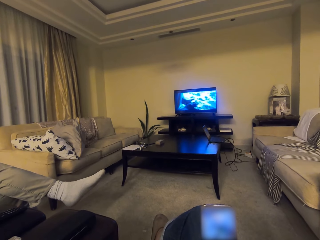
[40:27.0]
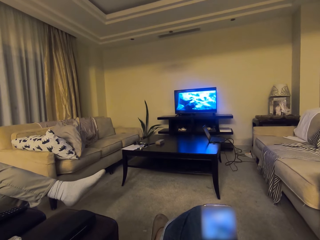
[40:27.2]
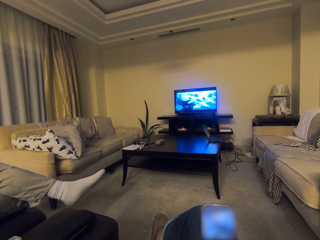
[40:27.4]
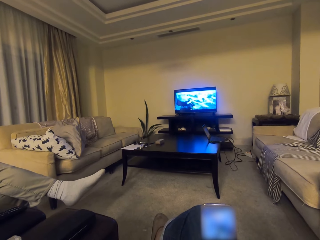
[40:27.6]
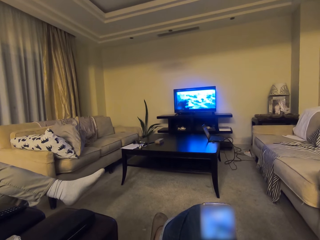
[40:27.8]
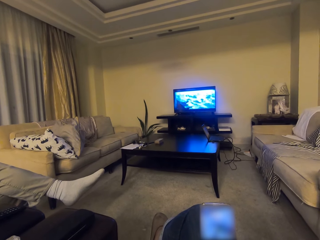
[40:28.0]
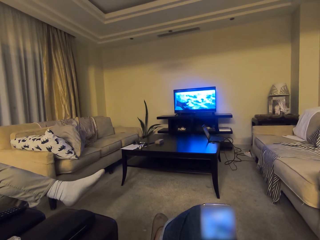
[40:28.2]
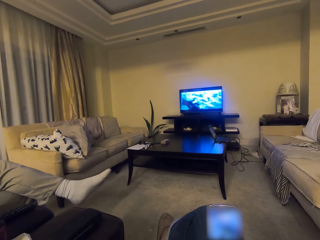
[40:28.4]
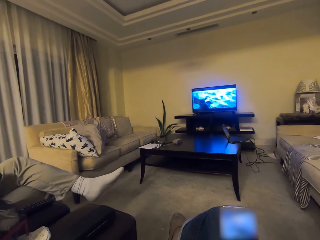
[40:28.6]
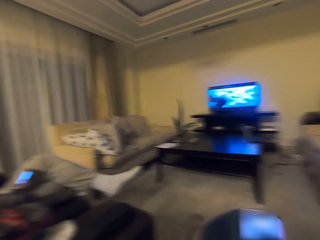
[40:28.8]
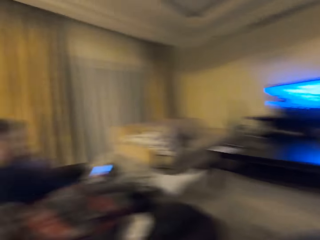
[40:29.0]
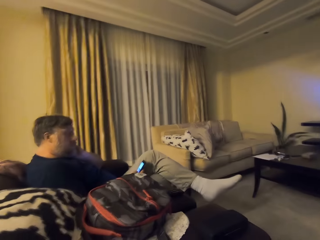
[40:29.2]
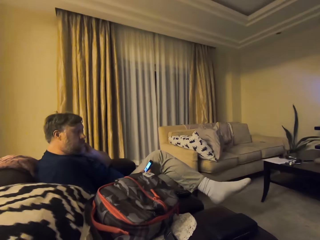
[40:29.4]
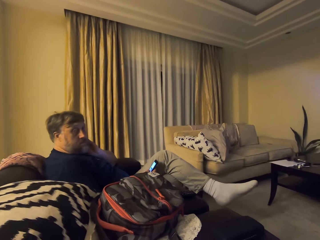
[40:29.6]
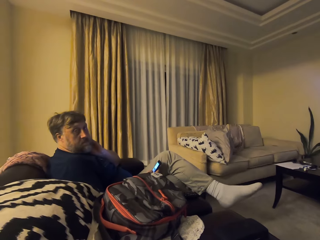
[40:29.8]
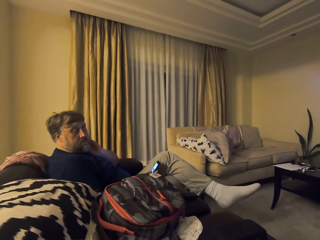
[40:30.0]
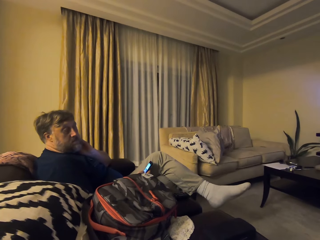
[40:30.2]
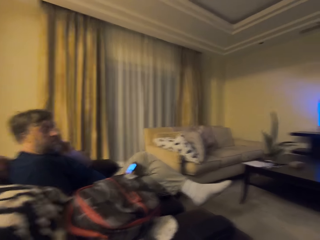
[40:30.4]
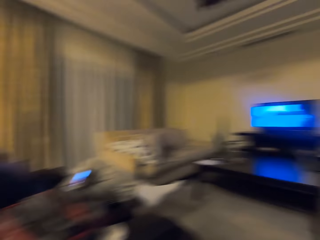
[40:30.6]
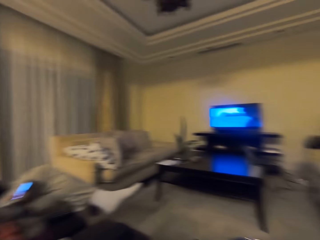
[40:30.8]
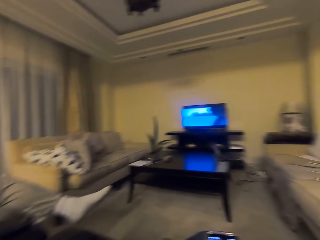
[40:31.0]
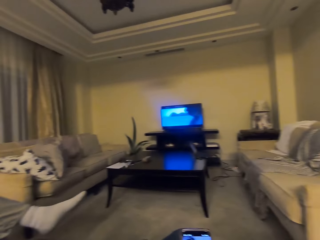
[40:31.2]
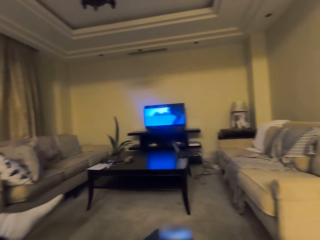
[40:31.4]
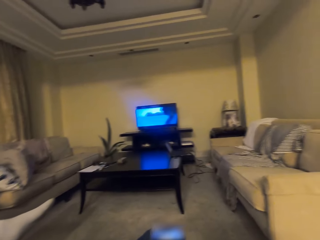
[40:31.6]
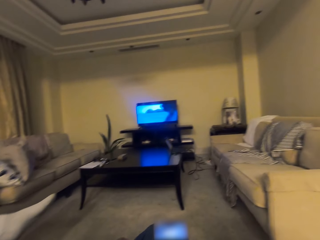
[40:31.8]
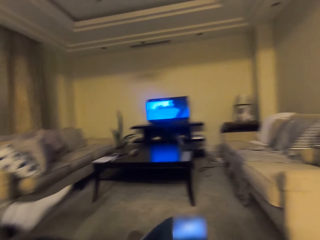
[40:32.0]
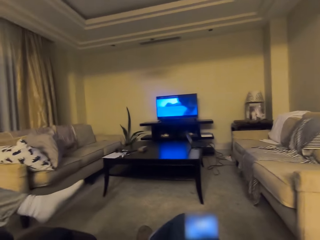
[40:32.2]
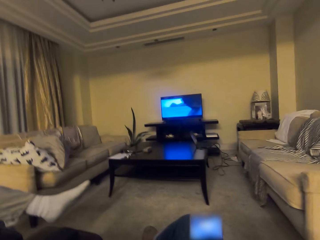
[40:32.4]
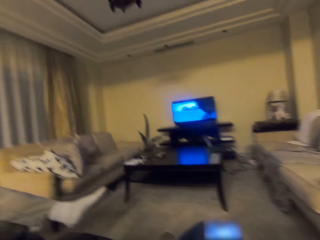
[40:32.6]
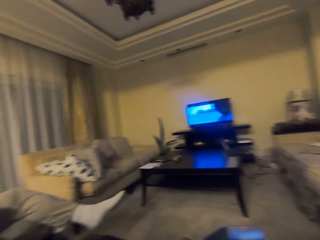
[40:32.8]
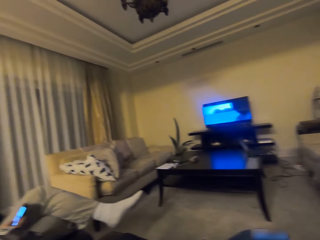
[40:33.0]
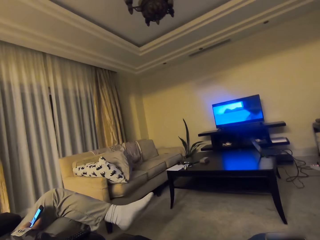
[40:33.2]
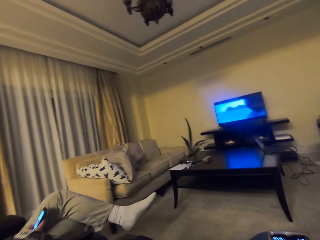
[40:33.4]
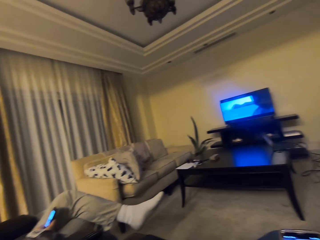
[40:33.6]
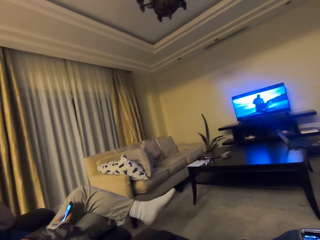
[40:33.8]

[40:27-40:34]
The camera wearer looks around.

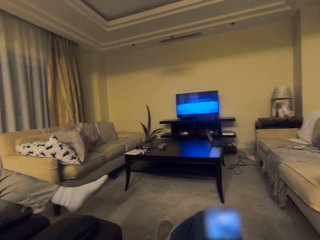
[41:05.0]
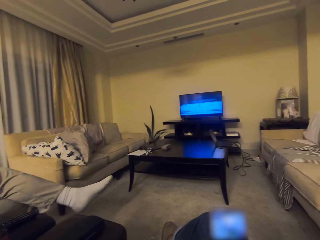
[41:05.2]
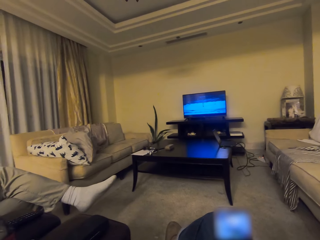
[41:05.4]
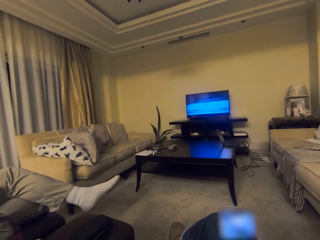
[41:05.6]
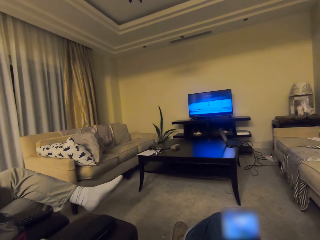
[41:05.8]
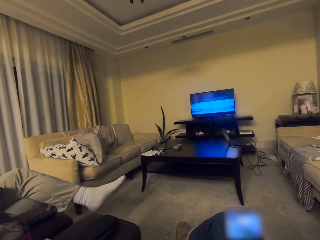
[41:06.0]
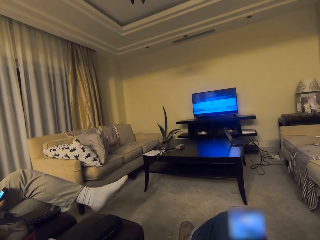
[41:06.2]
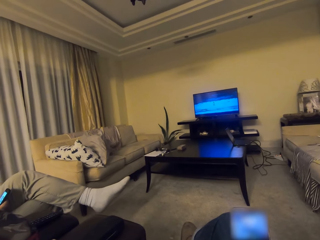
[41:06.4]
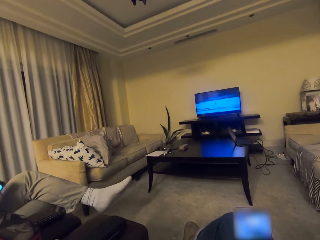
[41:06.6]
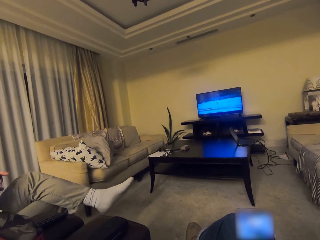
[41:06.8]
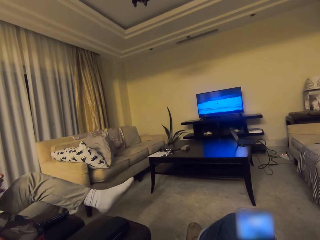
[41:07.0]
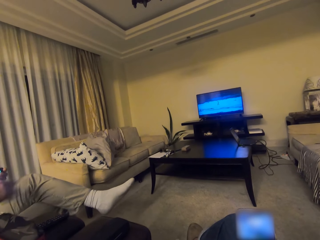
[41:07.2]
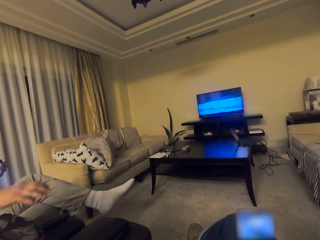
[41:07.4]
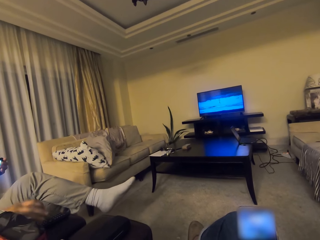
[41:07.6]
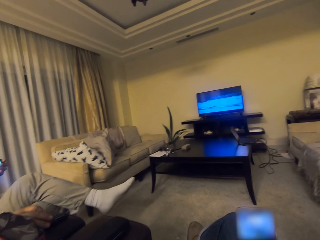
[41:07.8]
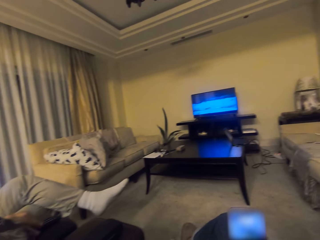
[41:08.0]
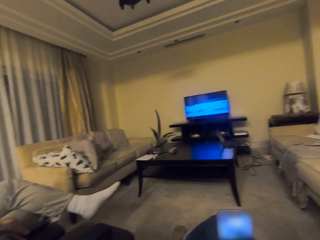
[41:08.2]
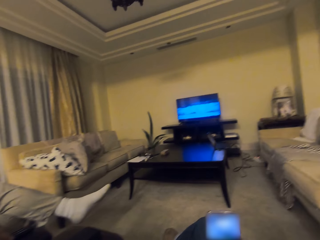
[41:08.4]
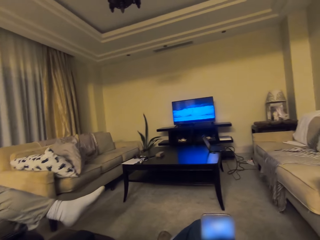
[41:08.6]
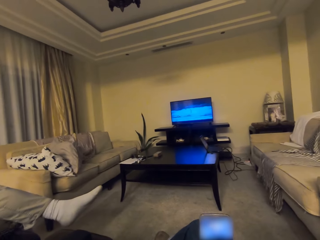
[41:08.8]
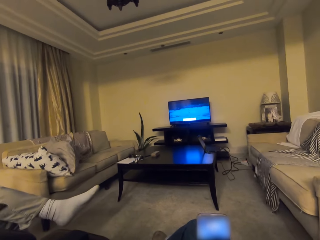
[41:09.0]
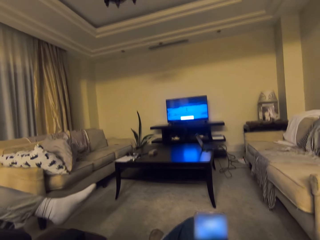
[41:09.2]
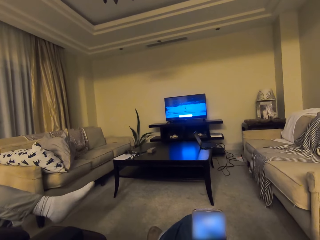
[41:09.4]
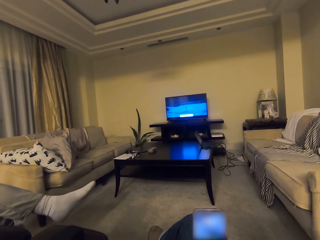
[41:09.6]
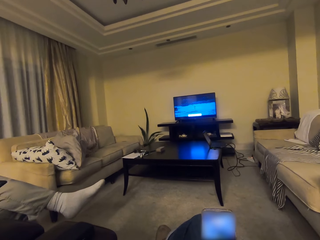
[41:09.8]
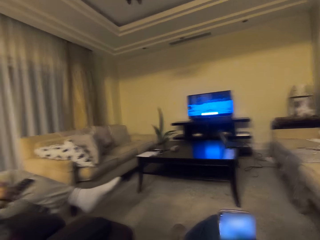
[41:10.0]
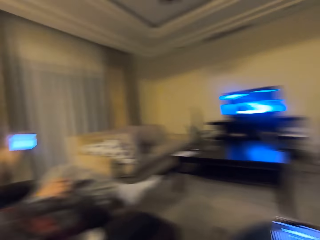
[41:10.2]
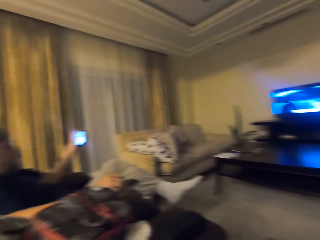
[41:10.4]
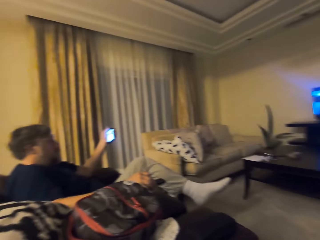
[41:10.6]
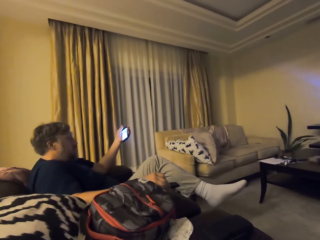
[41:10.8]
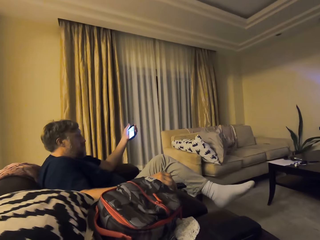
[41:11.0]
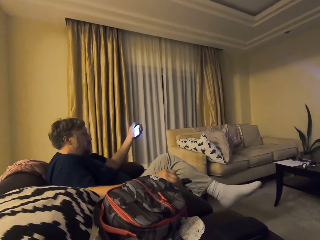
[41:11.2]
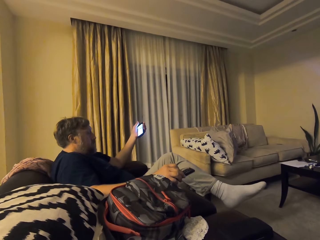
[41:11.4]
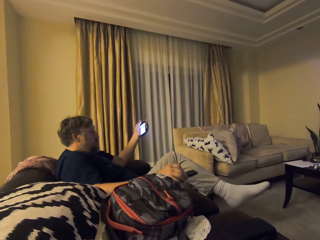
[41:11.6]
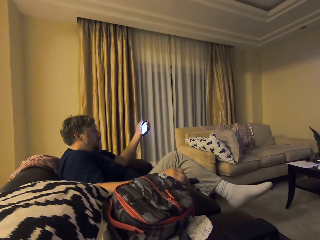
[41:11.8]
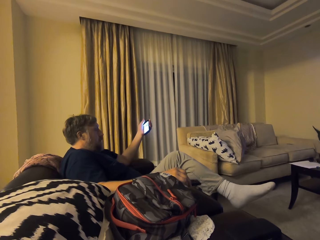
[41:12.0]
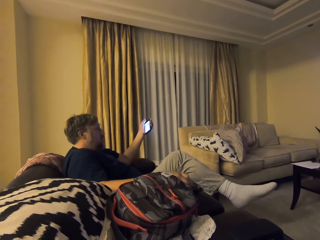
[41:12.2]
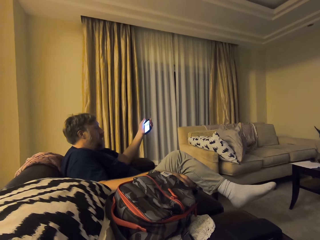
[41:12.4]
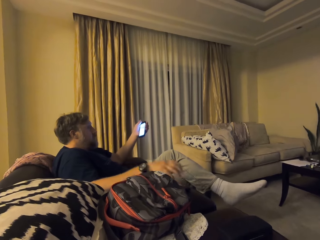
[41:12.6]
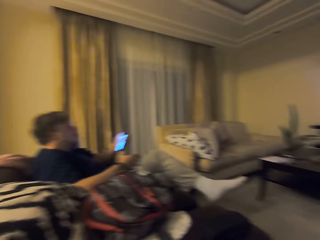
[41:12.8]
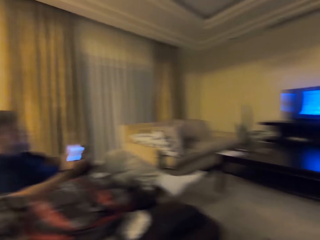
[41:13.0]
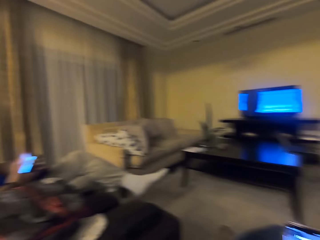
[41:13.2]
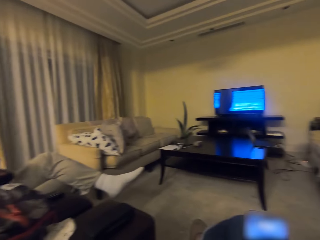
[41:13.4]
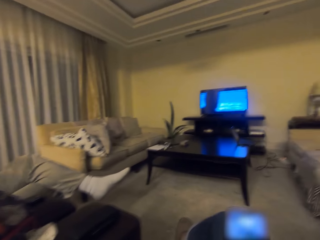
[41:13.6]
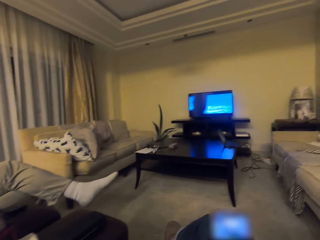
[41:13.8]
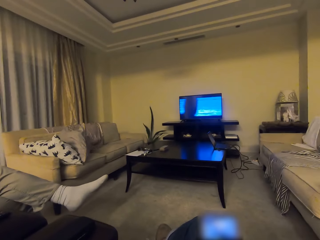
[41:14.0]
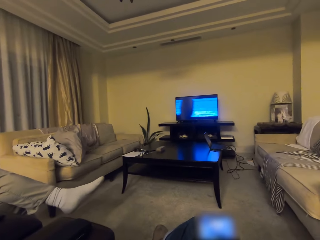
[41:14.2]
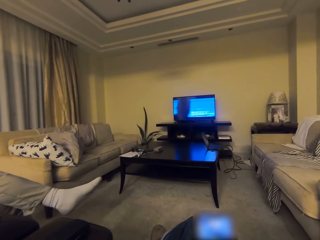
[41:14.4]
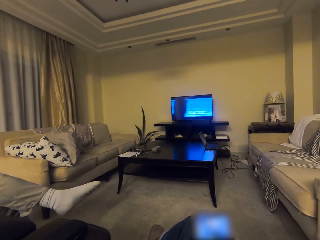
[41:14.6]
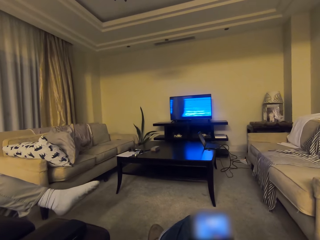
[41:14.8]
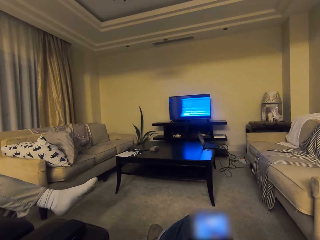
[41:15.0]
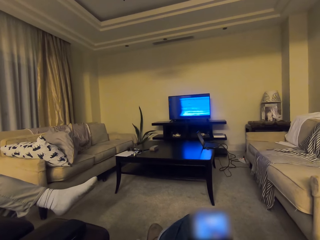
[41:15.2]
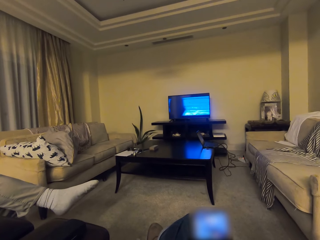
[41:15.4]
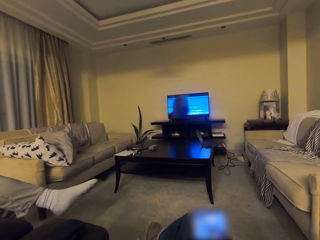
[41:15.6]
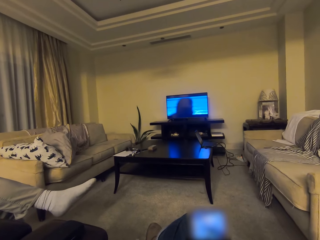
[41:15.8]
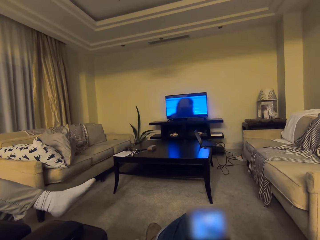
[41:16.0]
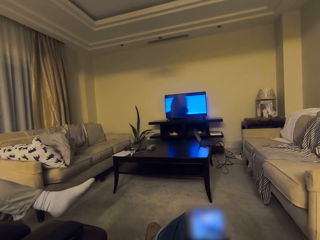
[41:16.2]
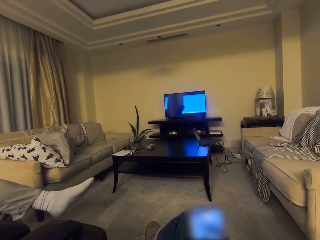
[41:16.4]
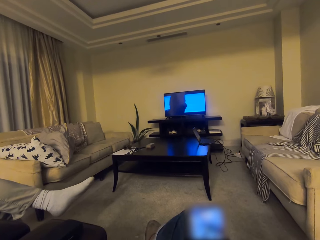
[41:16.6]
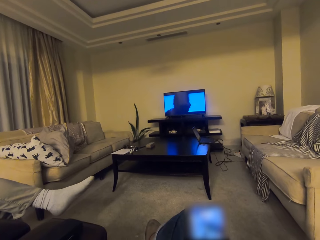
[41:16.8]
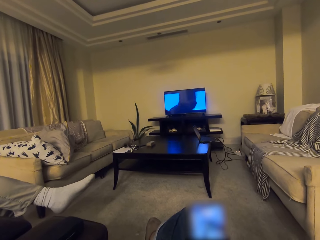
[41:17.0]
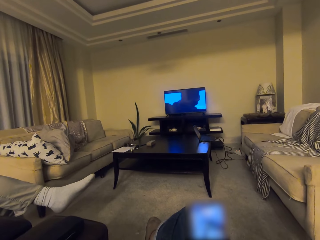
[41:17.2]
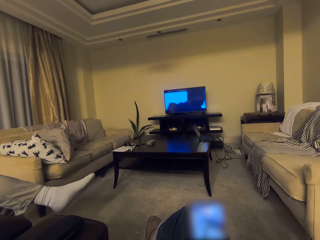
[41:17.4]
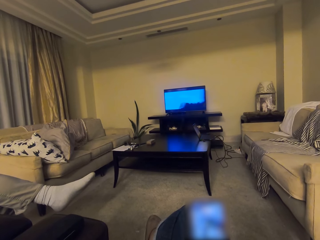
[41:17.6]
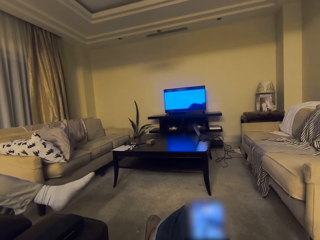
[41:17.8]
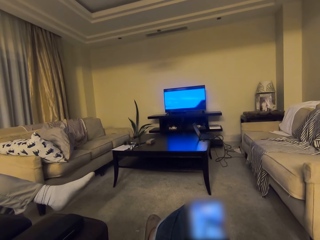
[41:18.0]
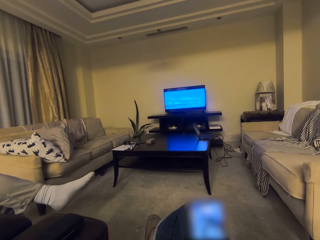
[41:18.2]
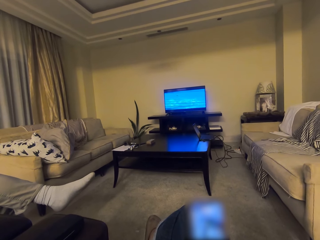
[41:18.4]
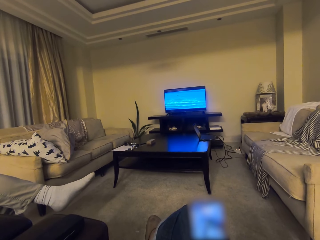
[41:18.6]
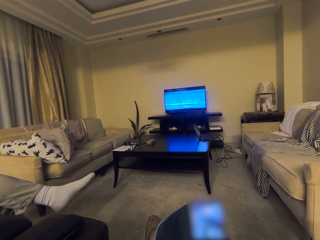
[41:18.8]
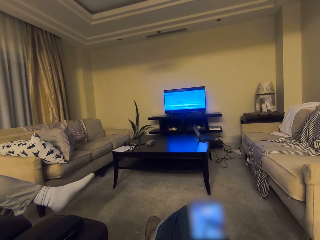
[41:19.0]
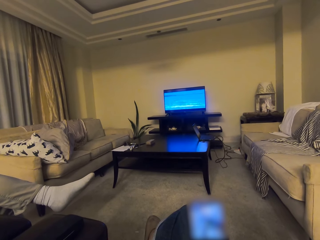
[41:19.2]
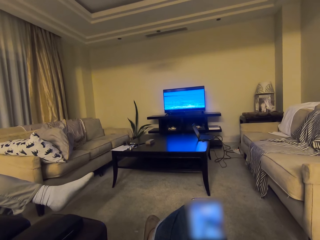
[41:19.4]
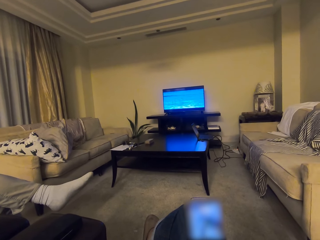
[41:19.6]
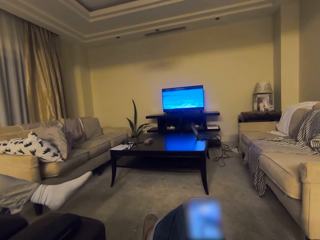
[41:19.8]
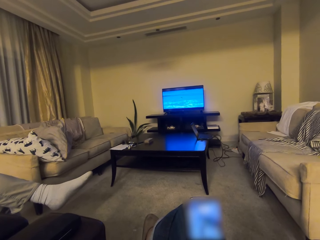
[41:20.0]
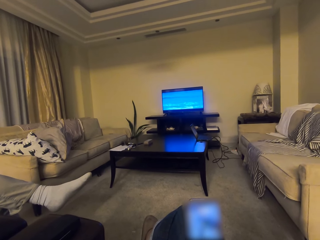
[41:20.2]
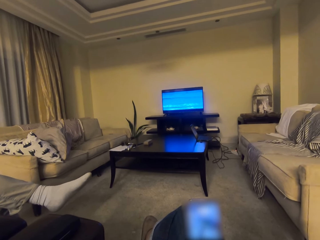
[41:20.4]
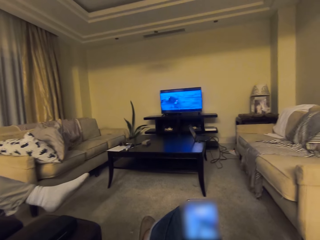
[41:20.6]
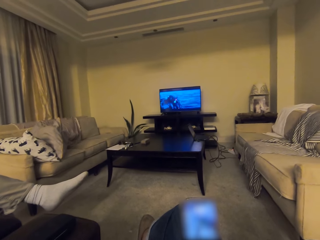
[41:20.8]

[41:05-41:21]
A man transfers the phone to the left hand. He picks up the remote. The camera wearer converses with the man. The man places the remote on the seat and holds the phone with both hands. The camera wearer scrolls a phone.
